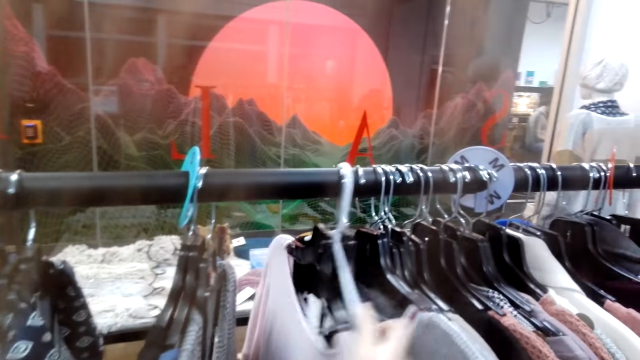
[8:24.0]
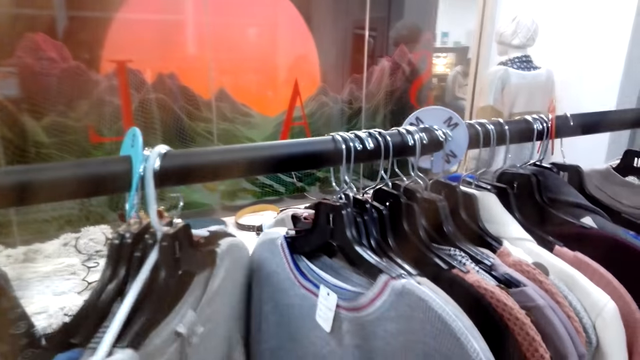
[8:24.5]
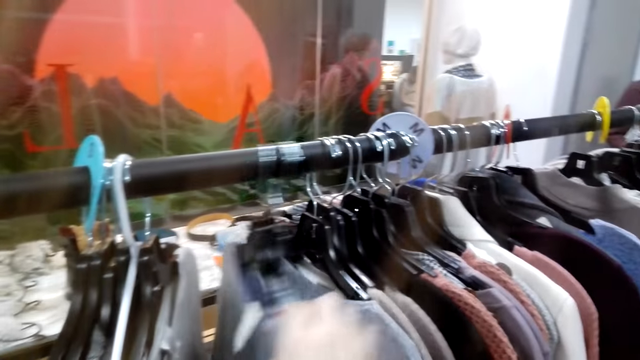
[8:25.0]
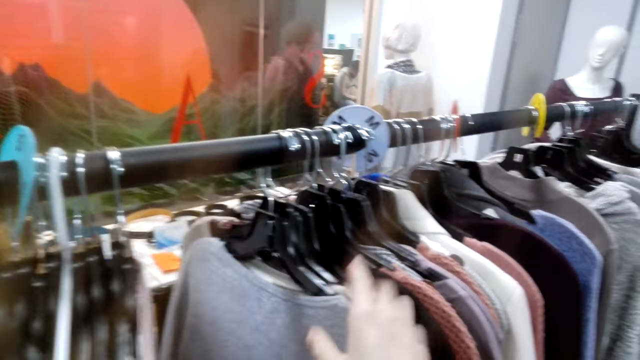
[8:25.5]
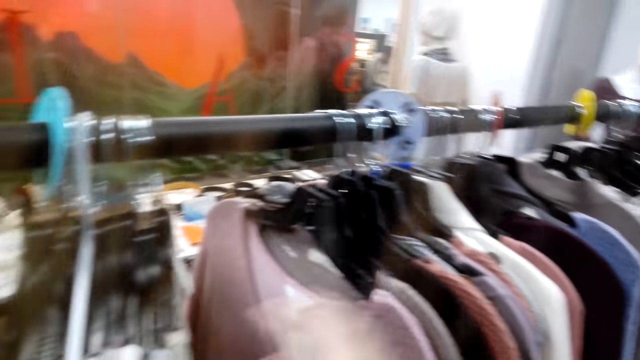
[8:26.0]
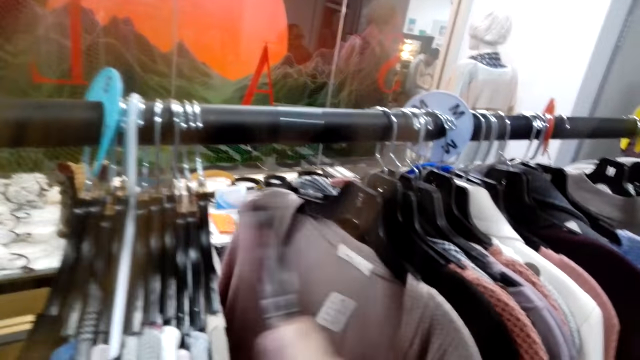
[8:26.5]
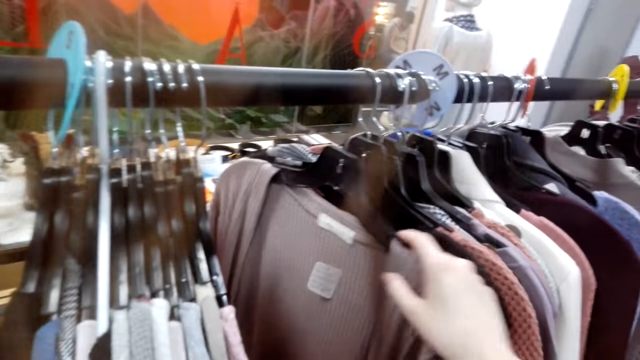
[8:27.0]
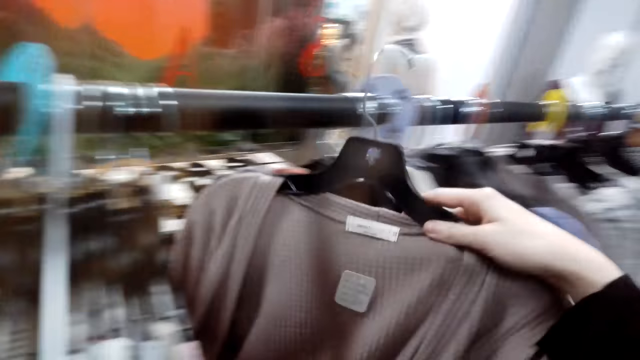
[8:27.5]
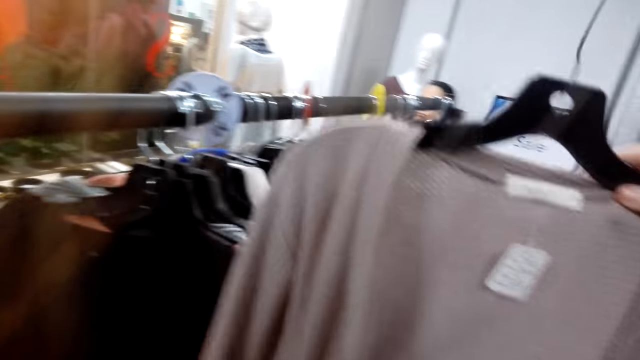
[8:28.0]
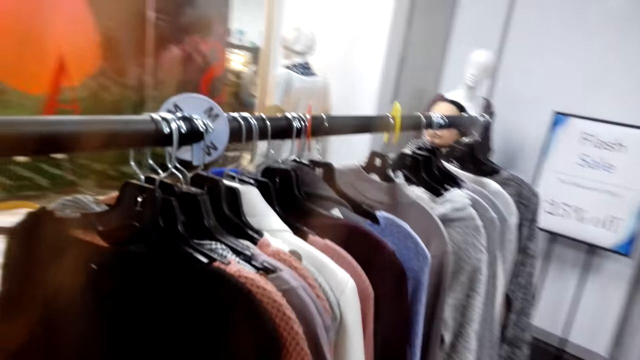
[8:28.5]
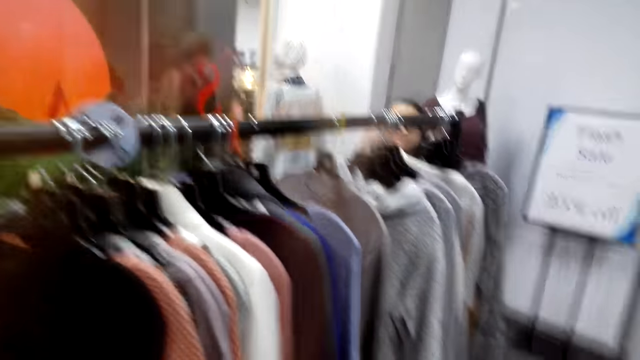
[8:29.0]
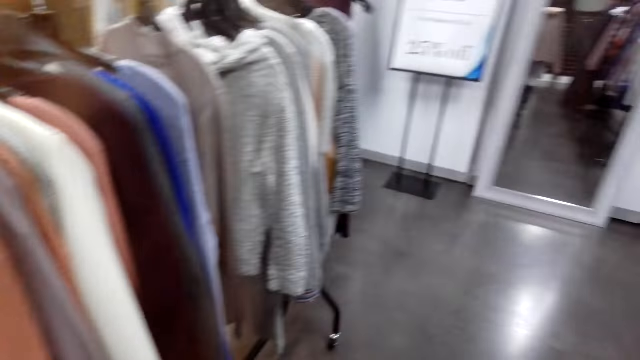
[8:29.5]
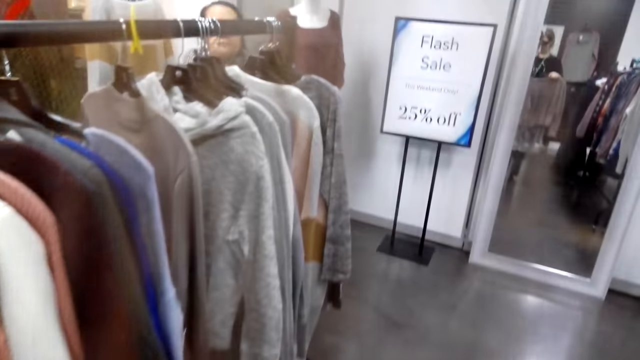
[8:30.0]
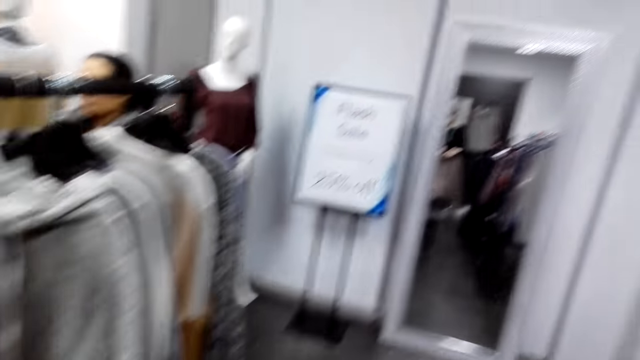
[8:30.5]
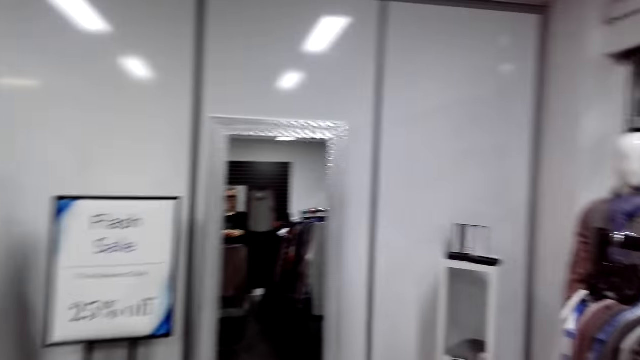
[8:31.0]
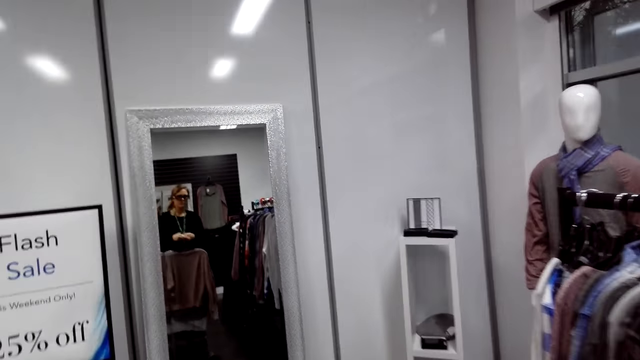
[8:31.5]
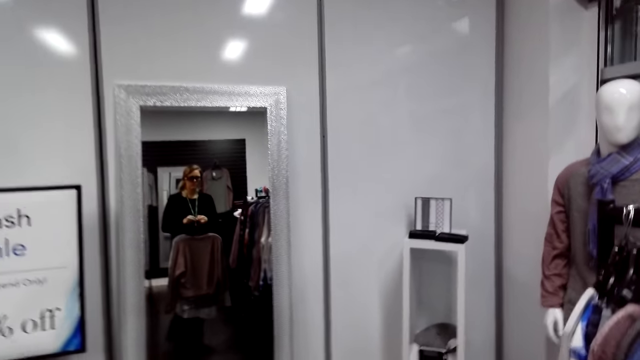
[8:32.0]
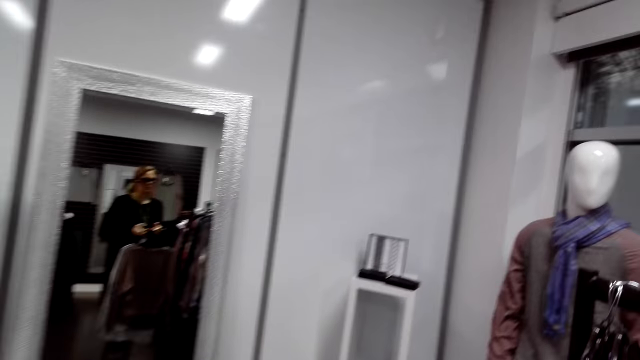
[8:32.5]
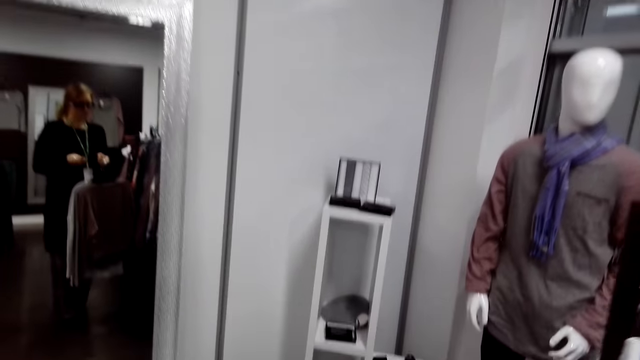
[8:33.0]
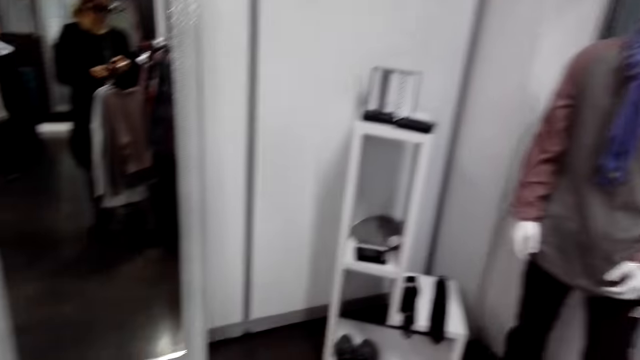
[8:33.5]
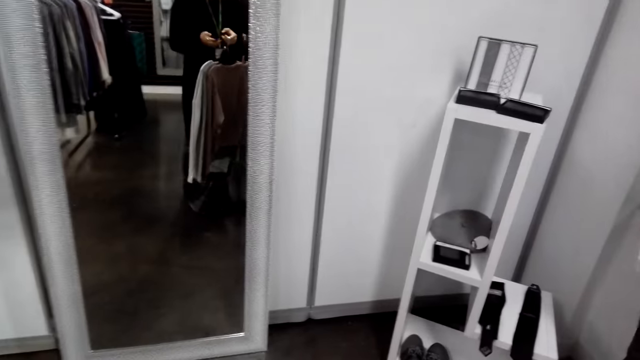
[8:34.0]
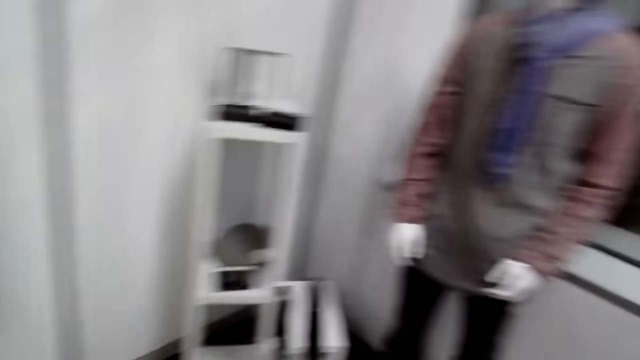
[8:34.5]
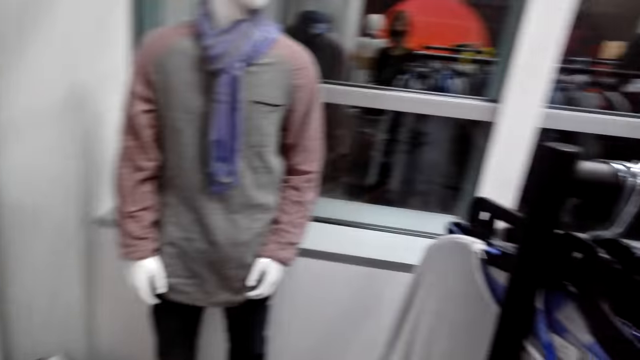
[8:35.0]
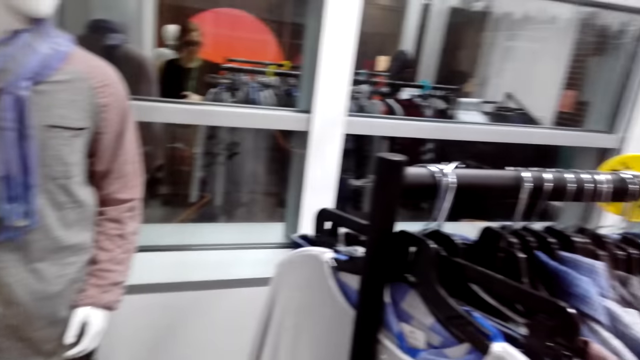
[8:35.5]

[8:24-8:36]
The camera wearer turns to the side. They hold clothes on a hanger. They check on hanged sweaters. They turn to the side. They take out a sweater. They walk around. They turn to the side. They hold a cloth. They turn to the side.

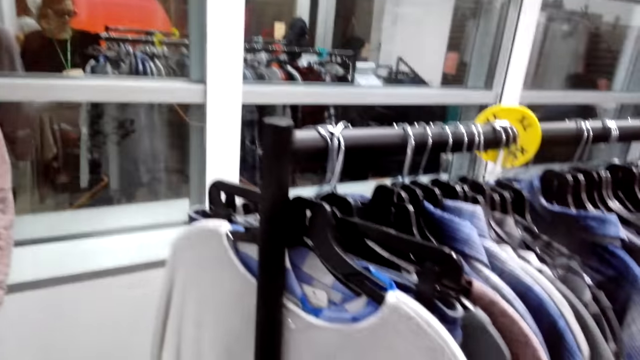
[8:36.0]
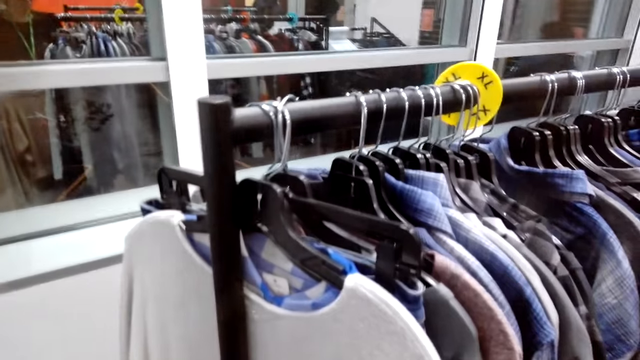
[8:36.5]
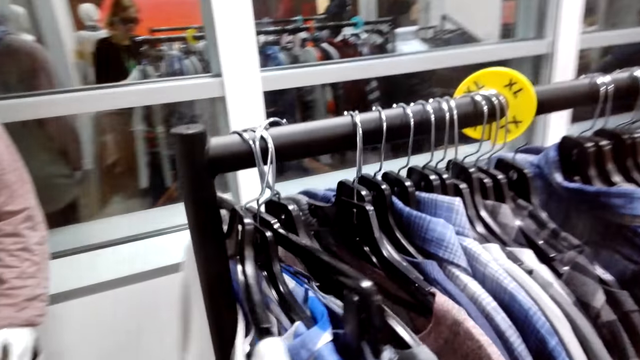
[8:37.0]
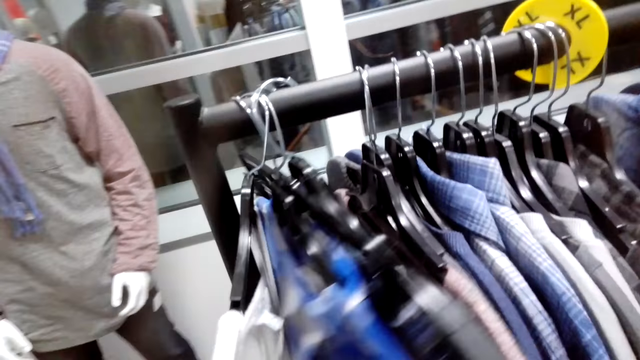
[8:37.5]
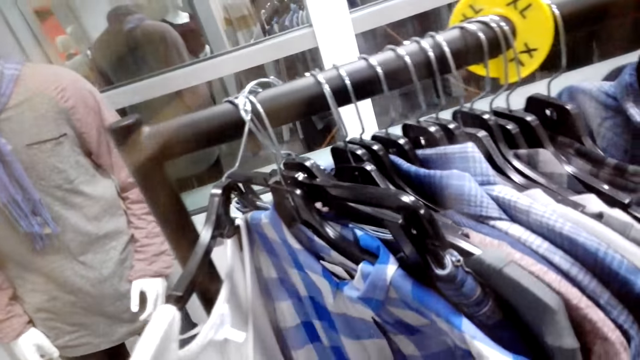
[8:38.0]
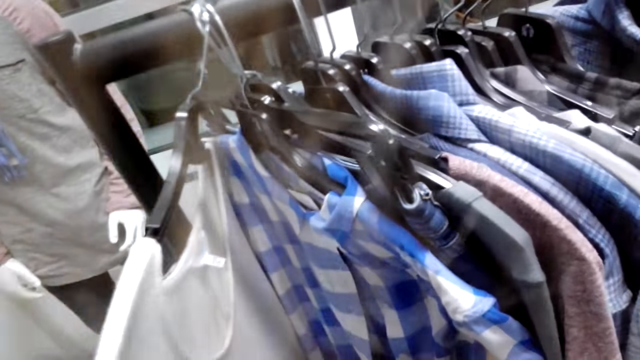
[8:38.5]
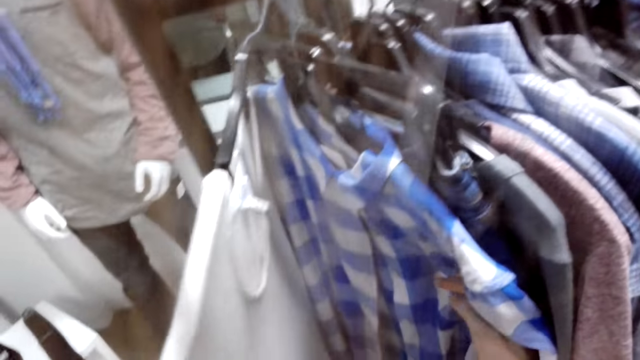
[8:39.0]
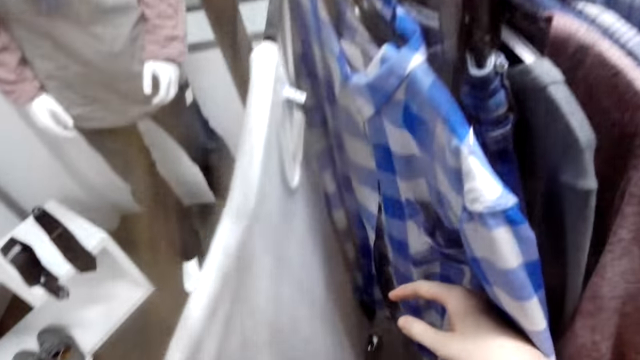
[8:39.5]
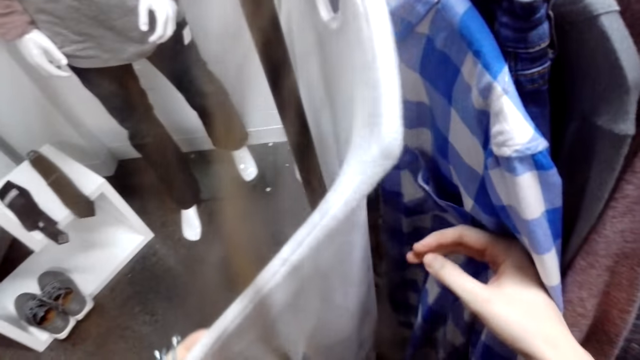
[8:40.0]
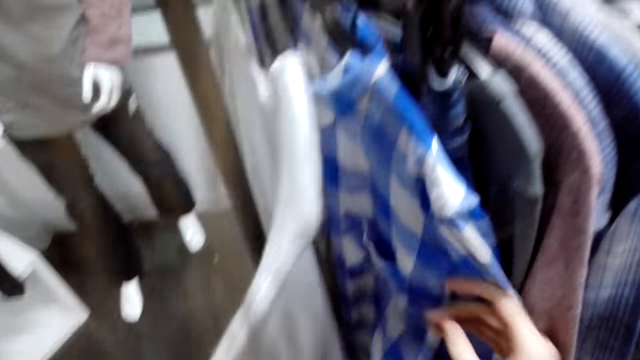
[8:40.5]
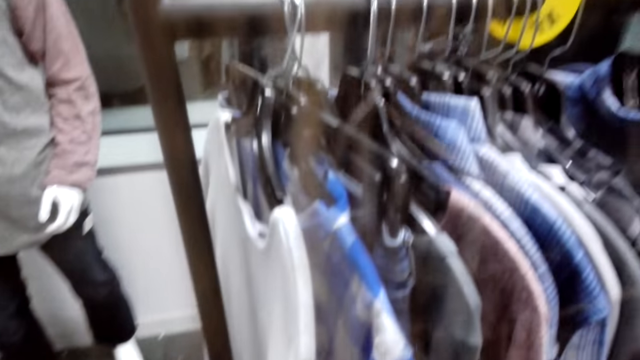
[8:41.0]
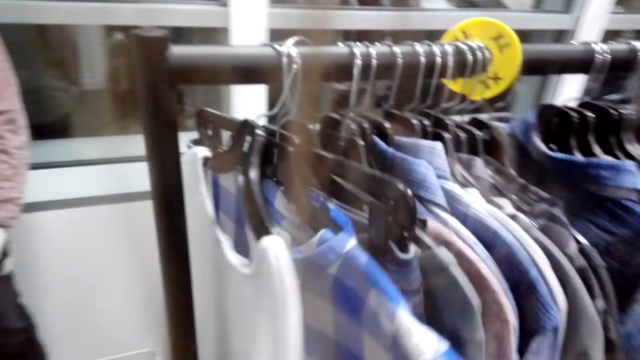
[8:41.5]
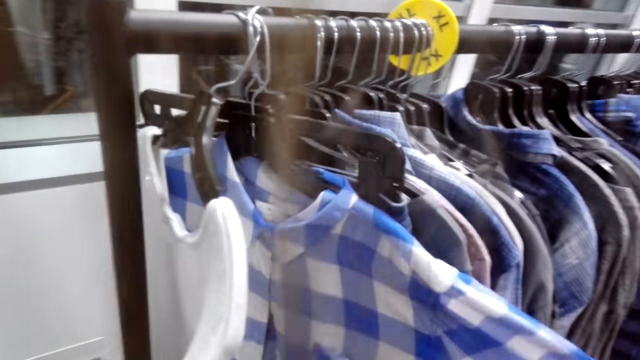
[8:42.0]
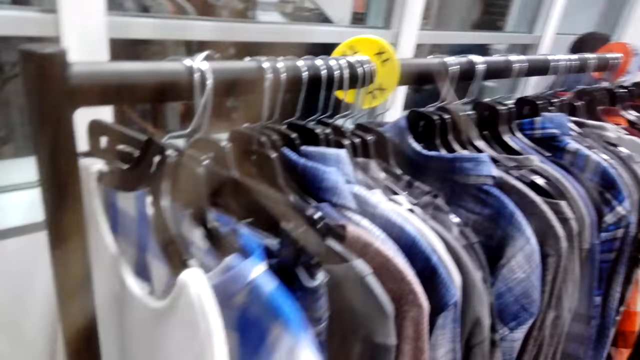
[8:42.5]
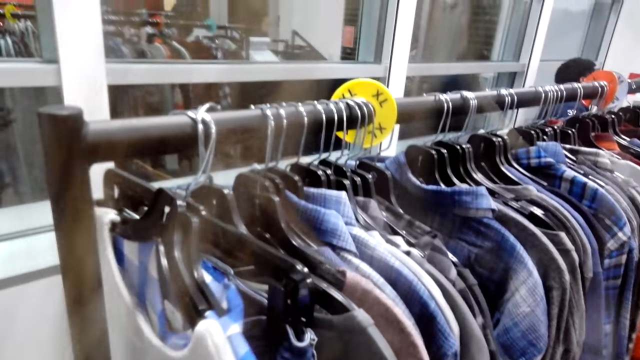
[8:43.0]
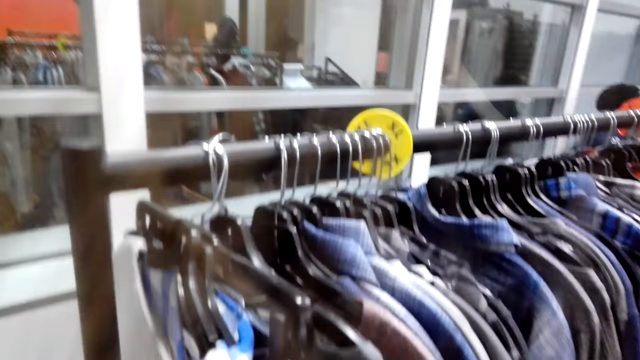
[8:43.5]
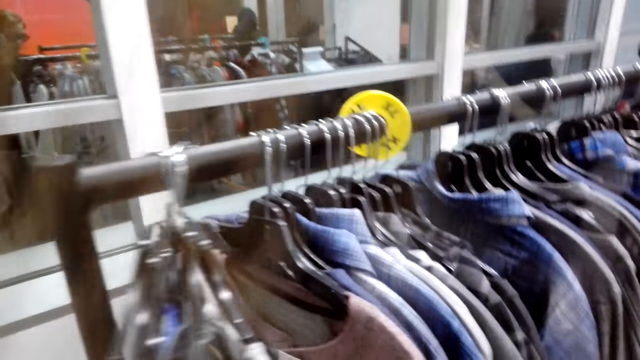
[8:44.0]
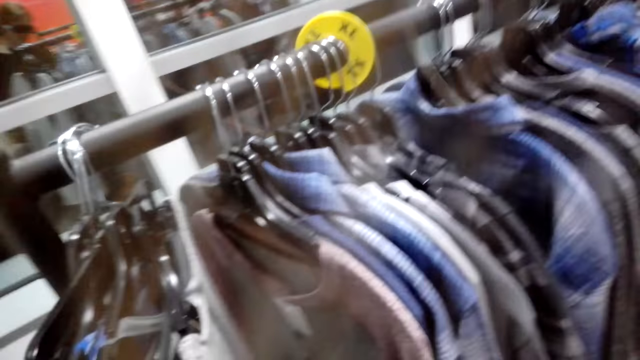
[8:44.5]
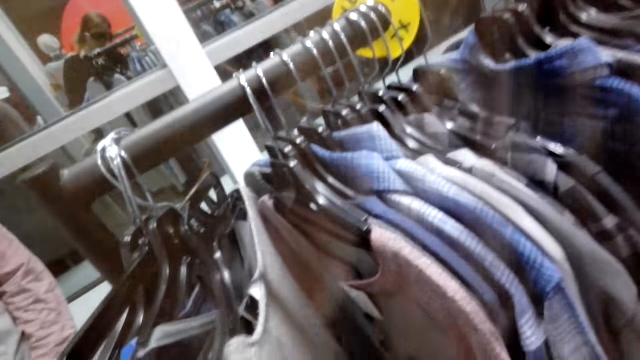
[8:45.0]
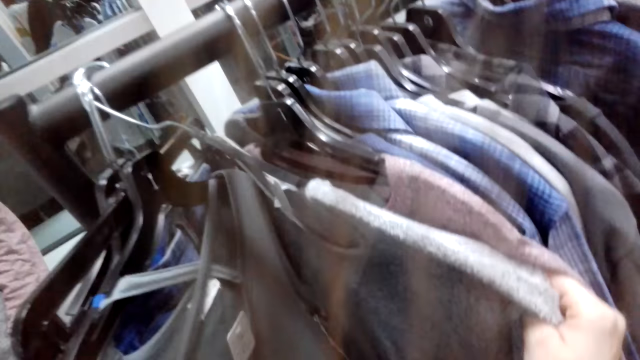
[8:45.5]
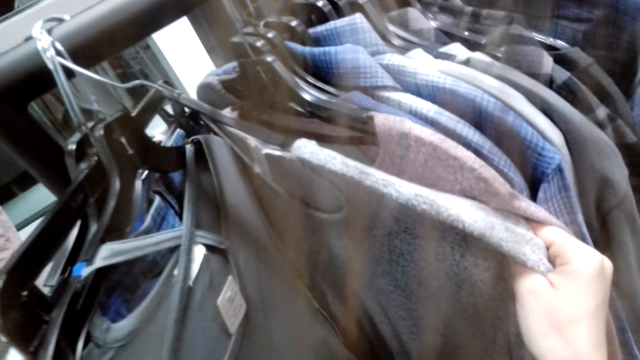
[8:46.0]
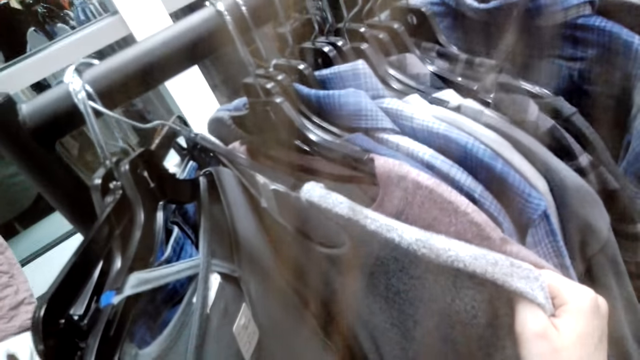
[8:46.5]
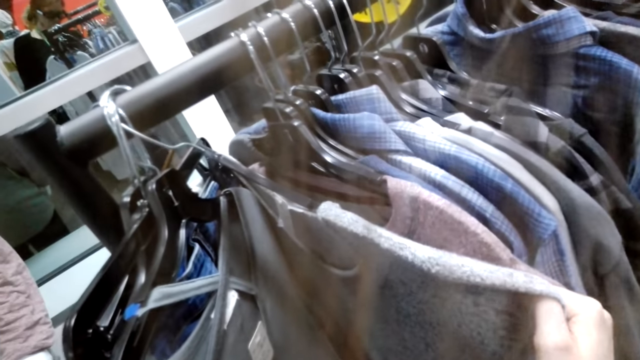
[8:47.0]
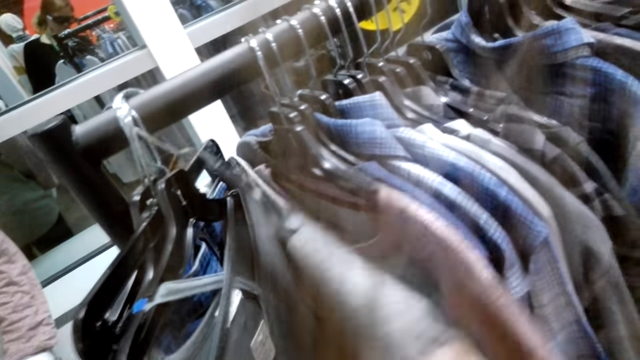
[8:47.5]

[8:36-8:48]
The camera wearer walks to the next row of clothes. They hold clothes on a hanger. They turn to the side.
